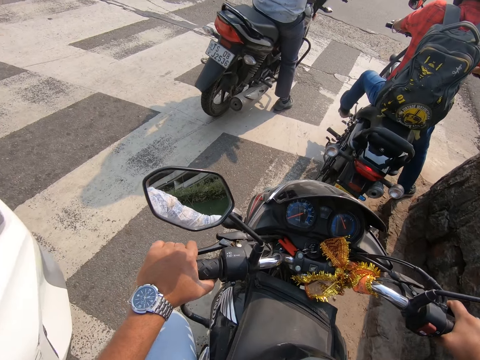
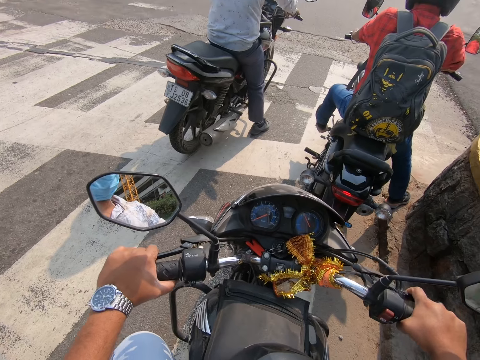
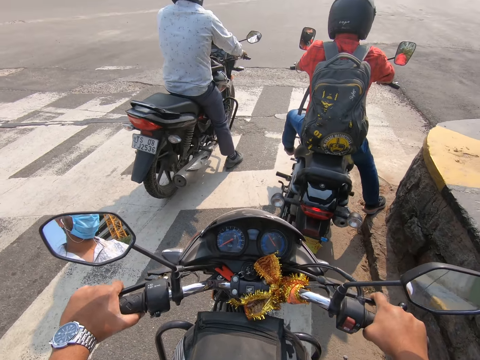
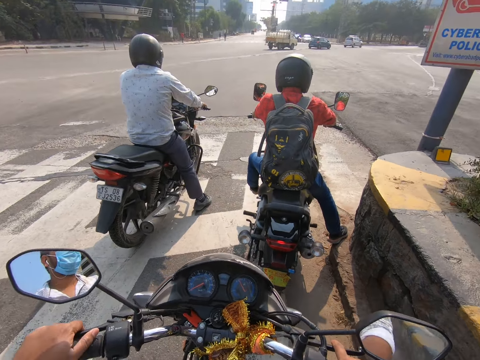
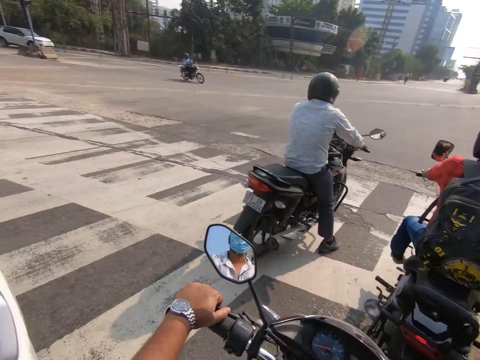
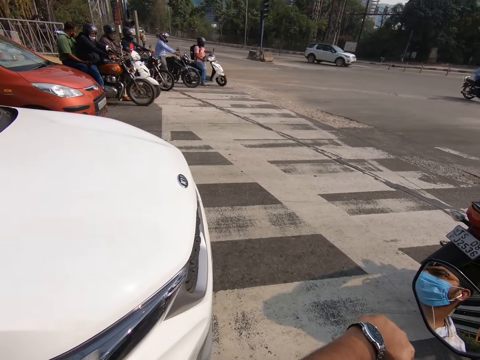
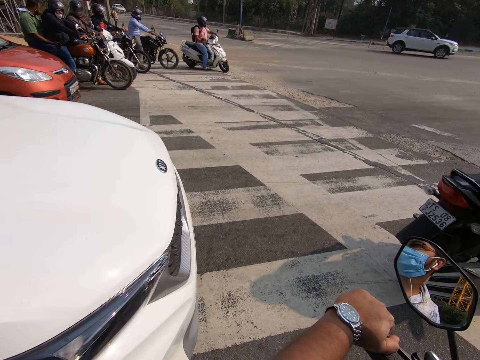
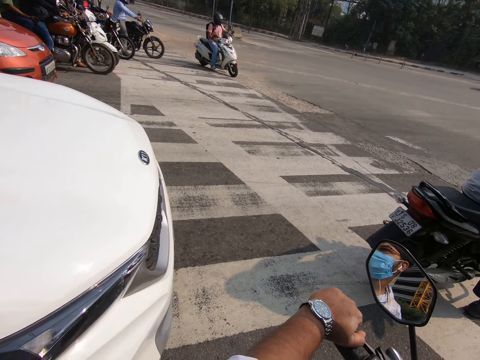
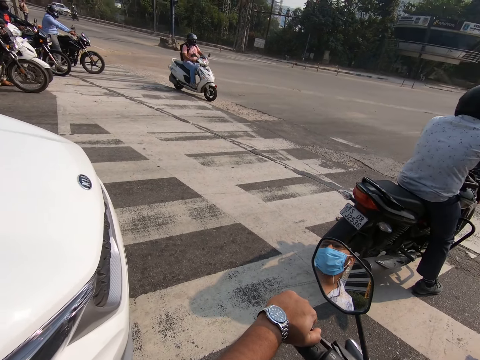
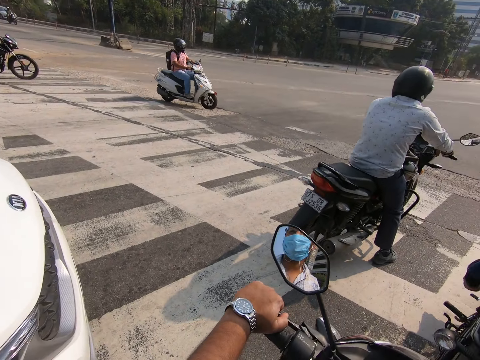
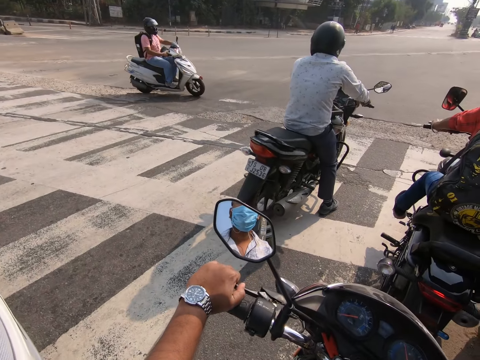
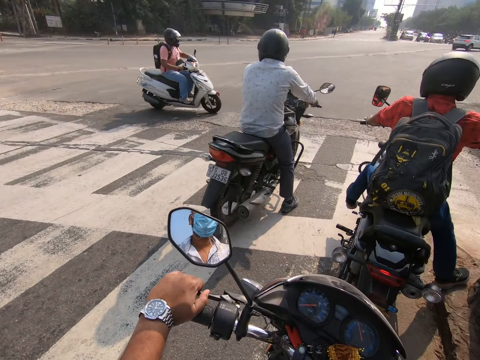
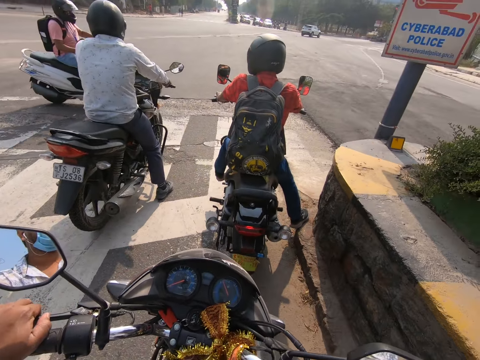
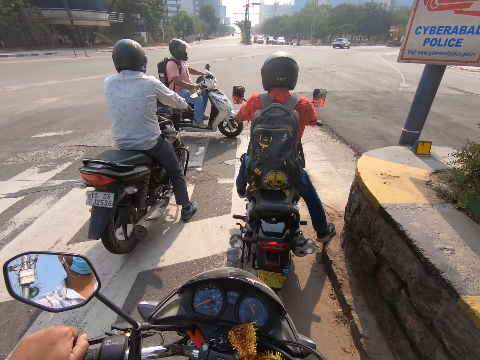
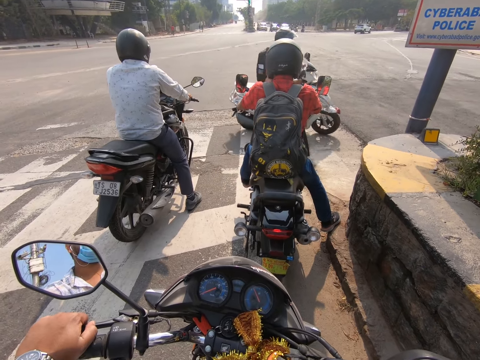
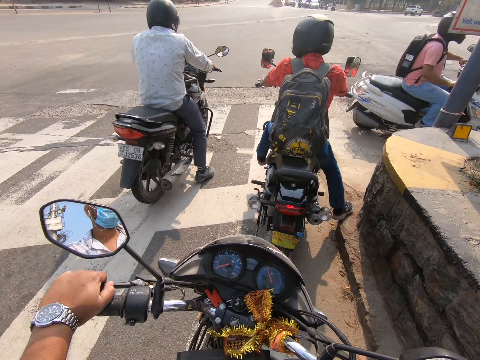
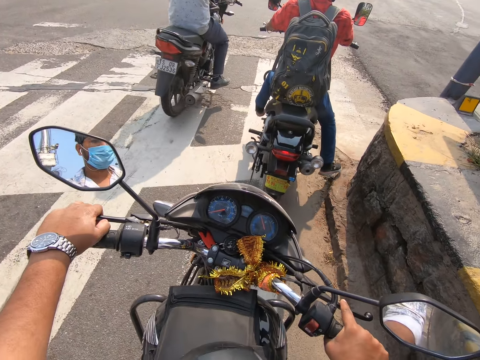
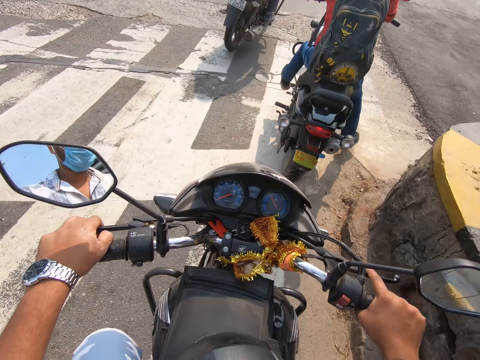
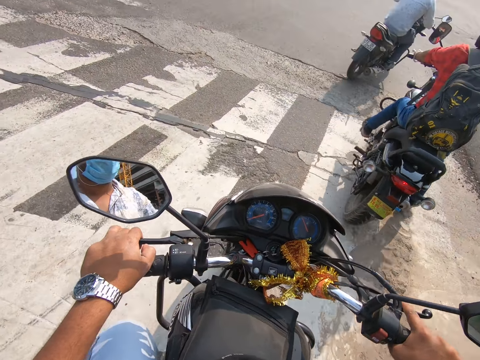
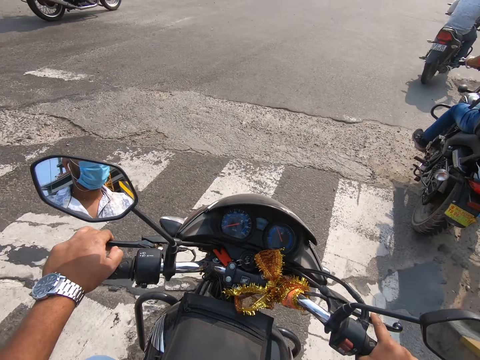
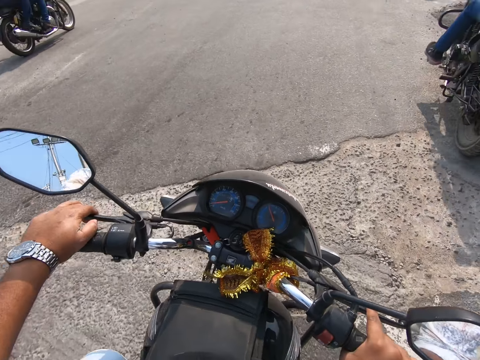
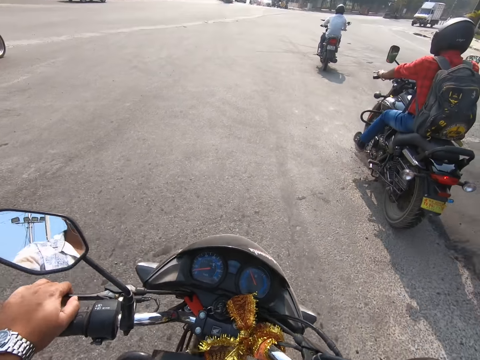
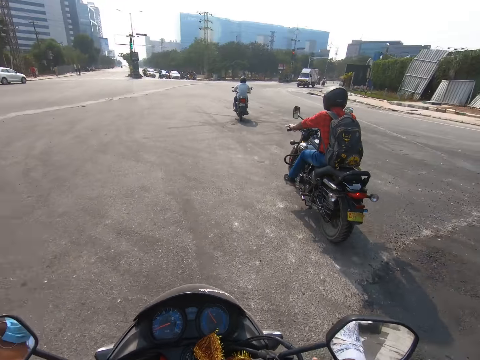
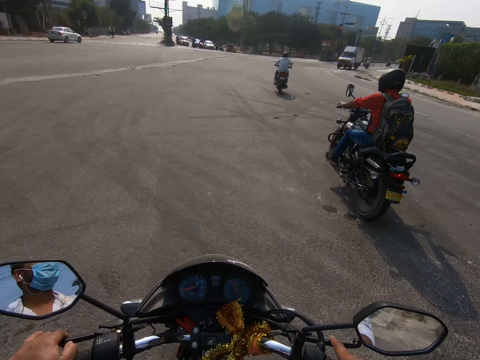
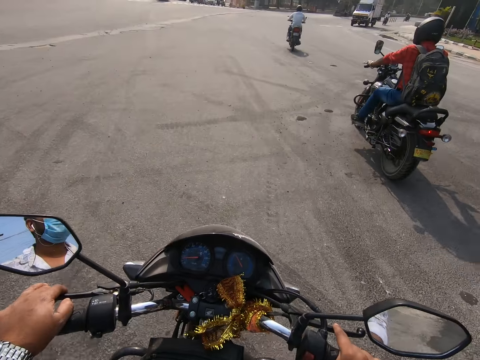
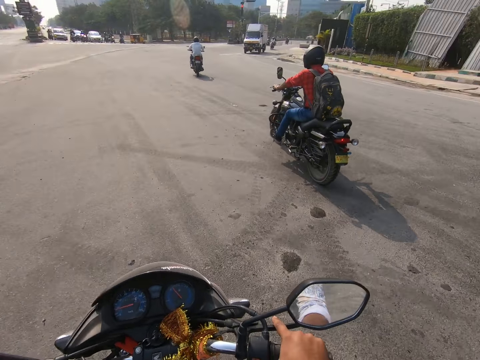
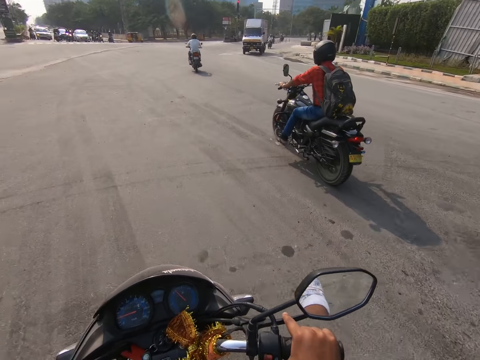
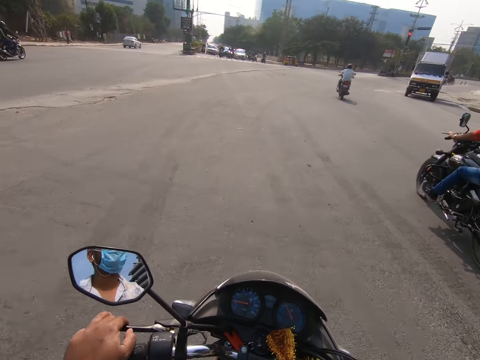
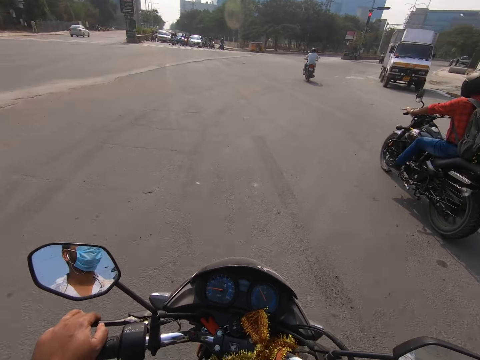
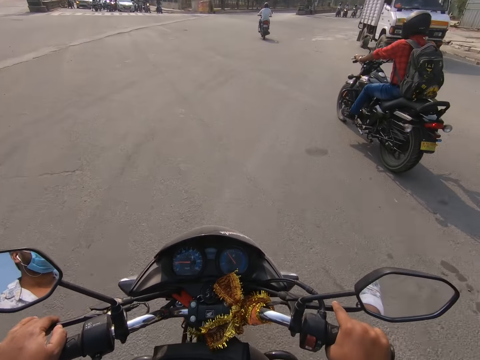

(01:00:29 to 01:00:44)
The camera wearer stares around. They ride a motorbike.

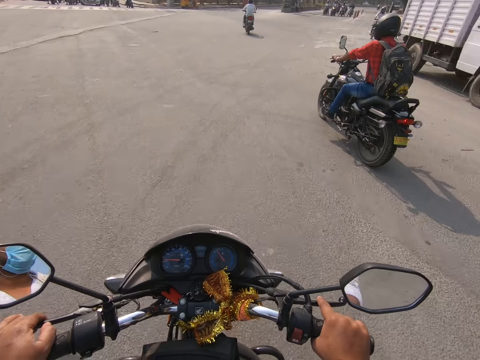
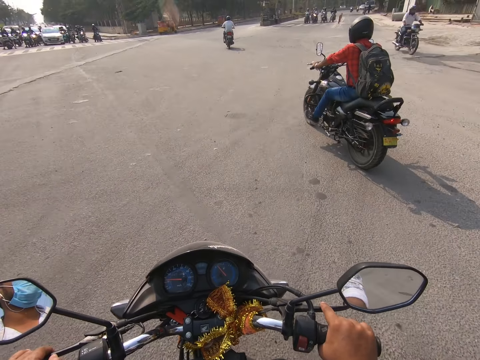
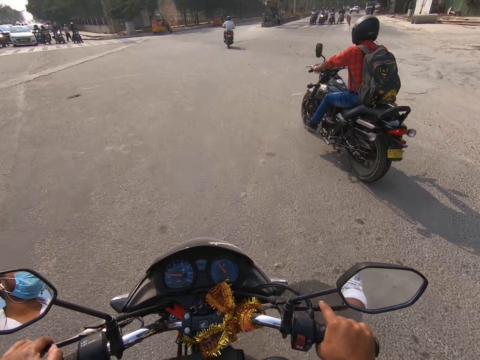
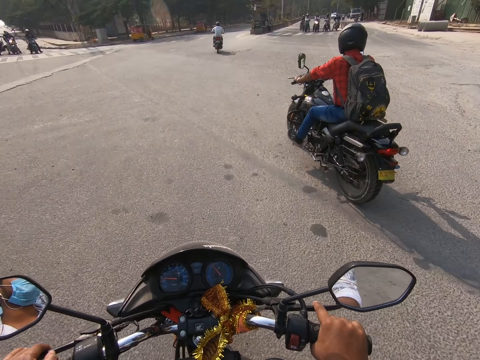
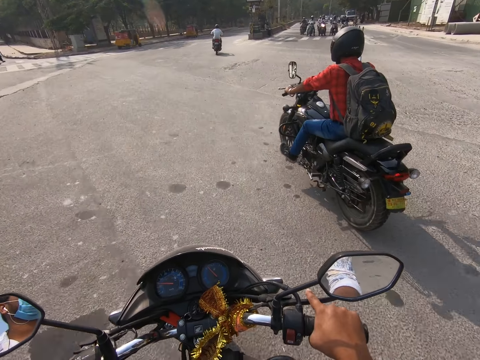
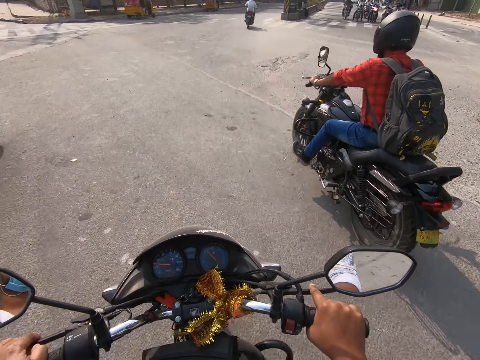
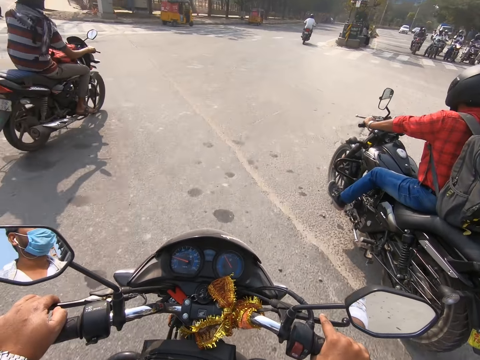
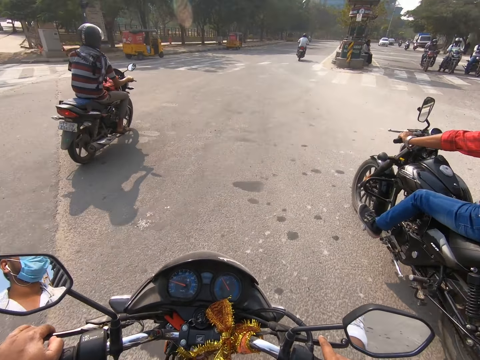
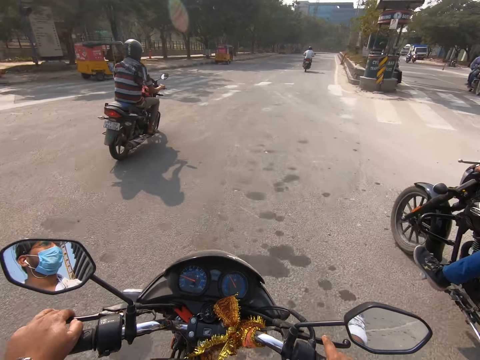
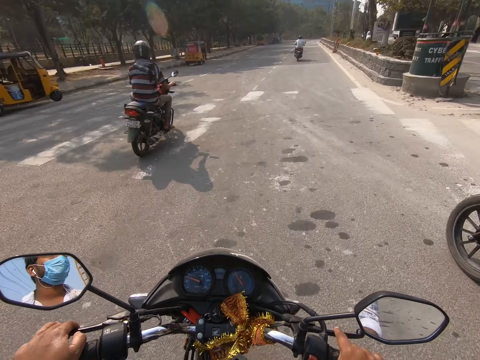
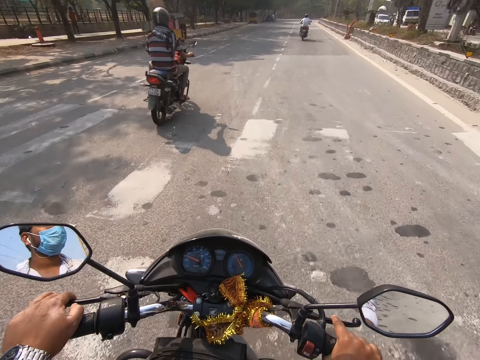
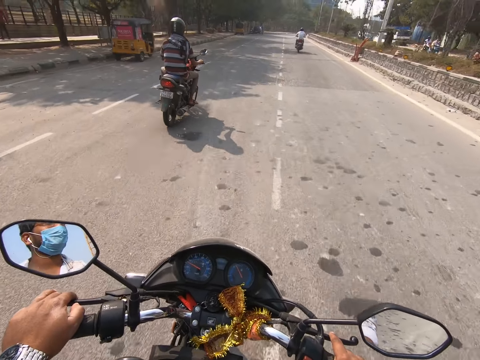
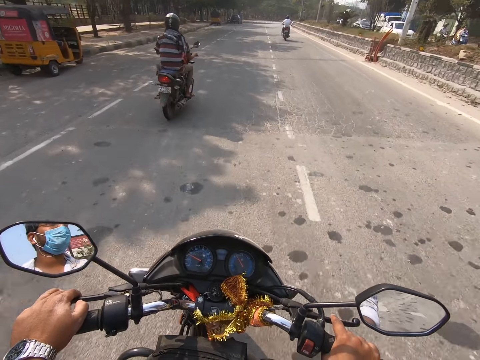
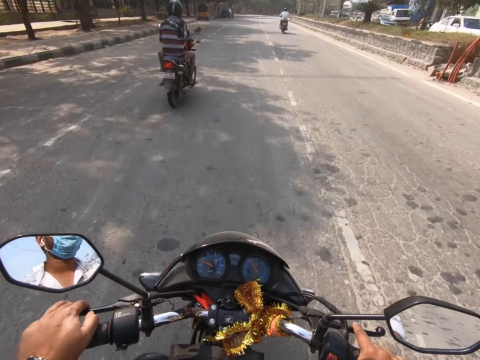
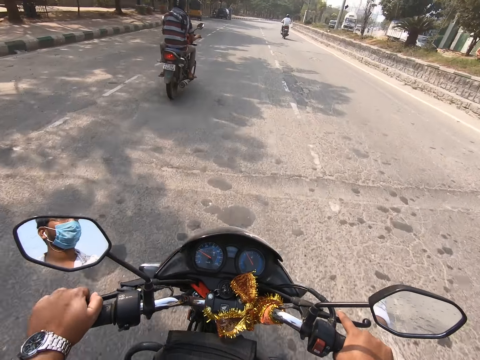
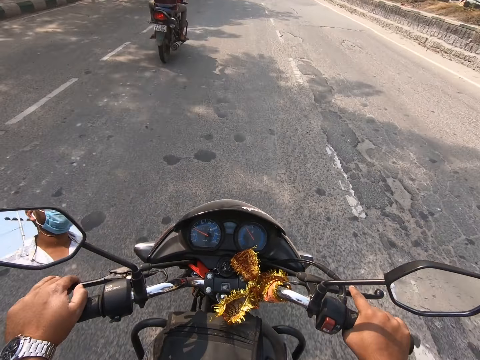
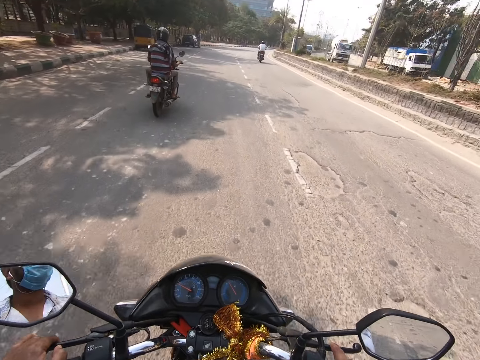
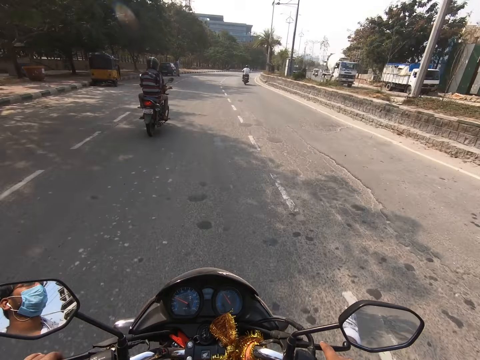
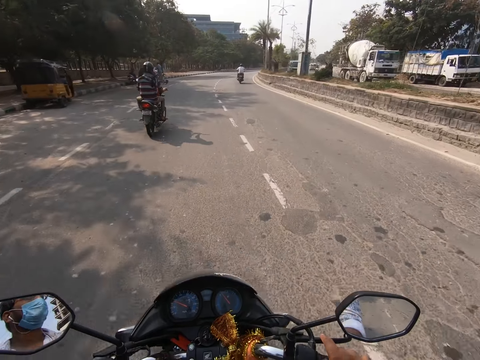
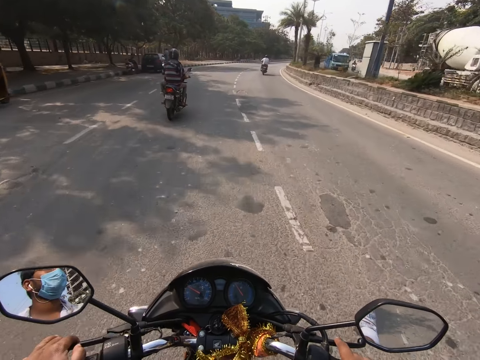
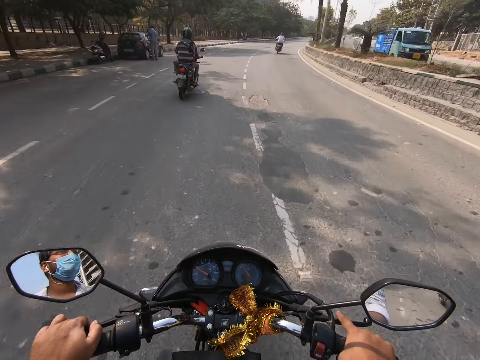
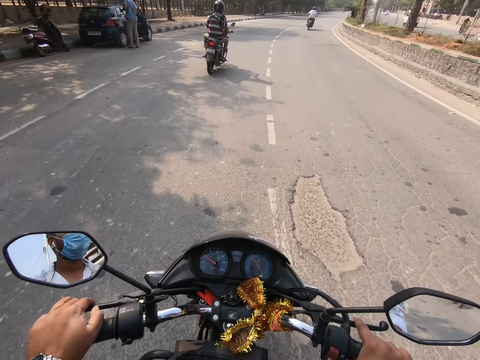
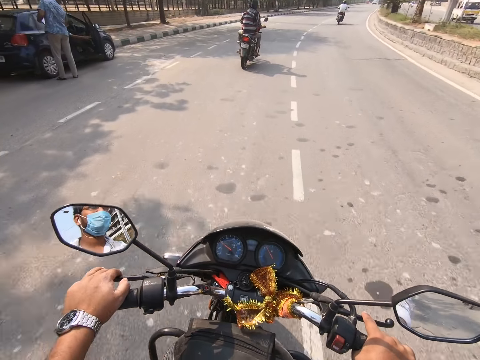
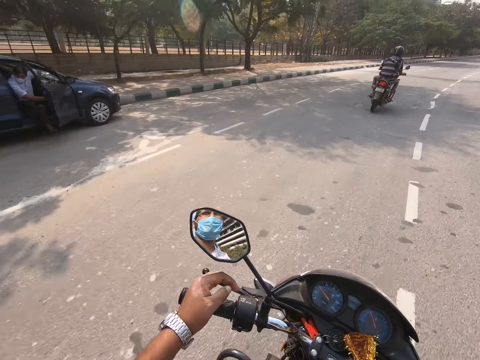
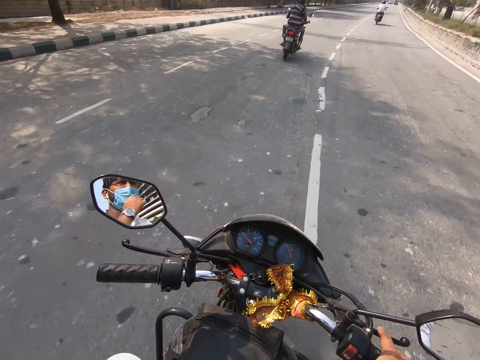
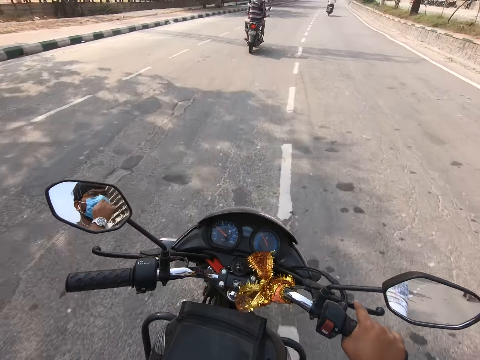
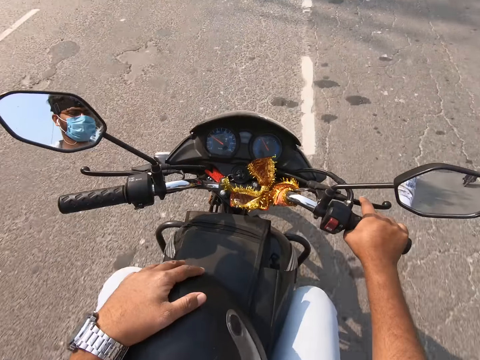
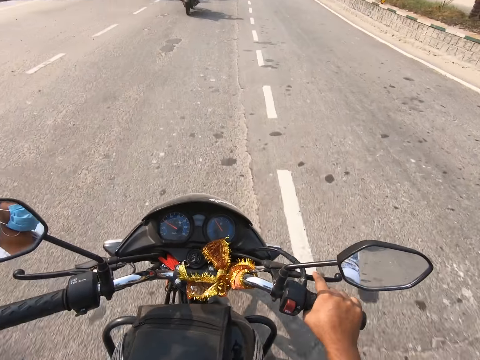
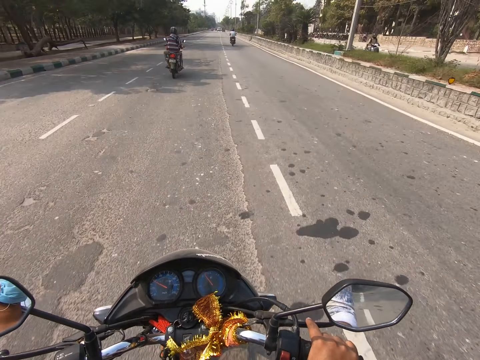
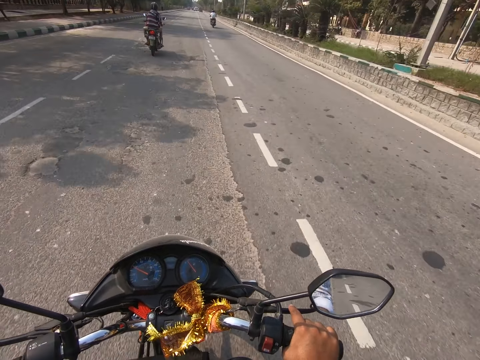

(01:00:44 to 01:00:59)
The camera wearer rides the motorcycle past a bike.
